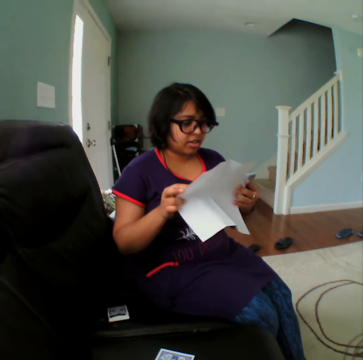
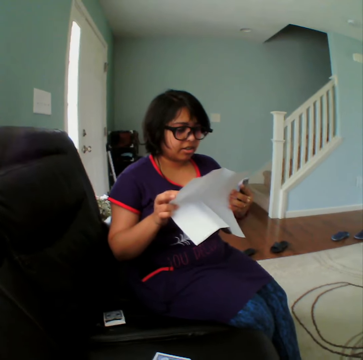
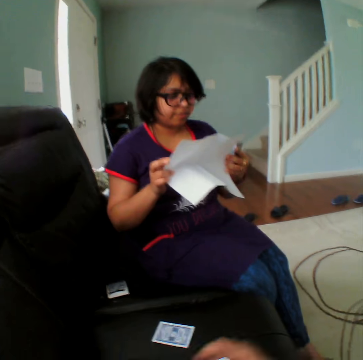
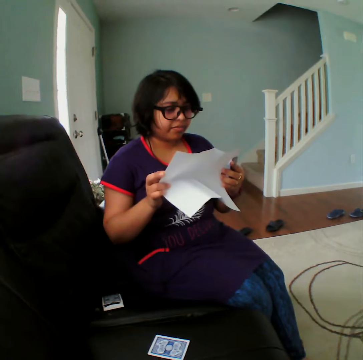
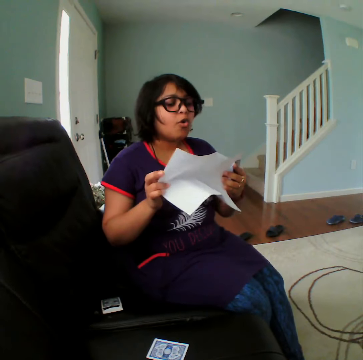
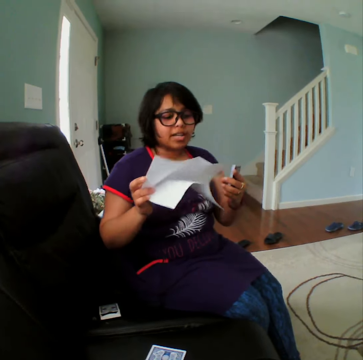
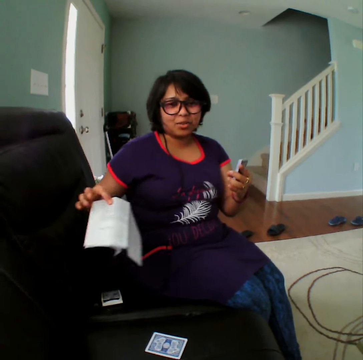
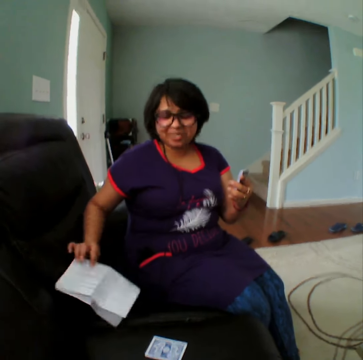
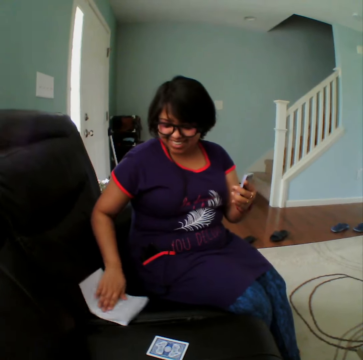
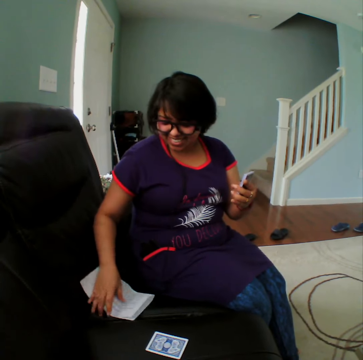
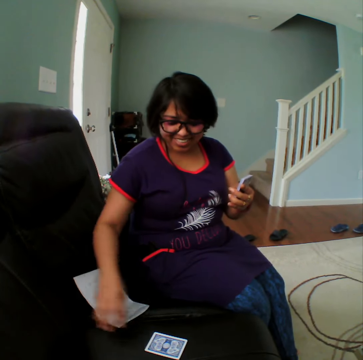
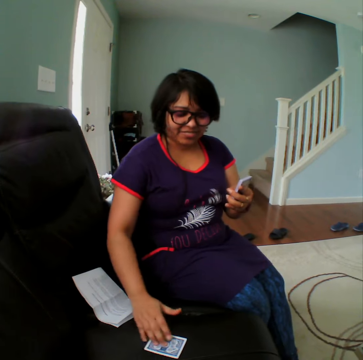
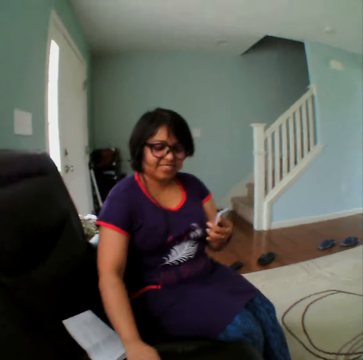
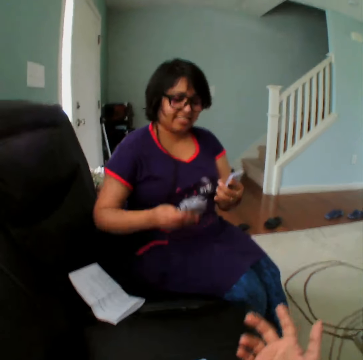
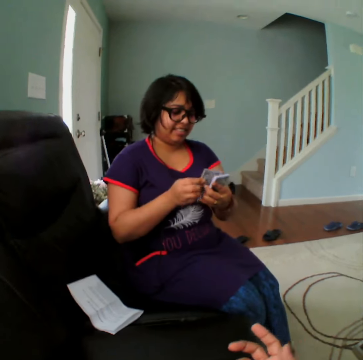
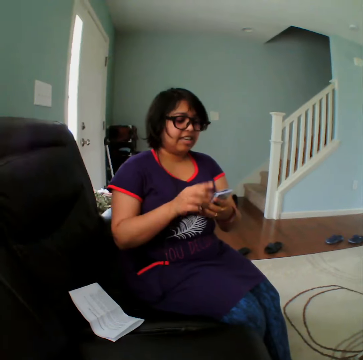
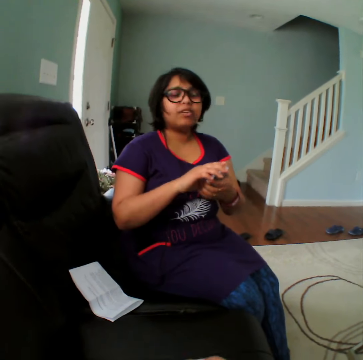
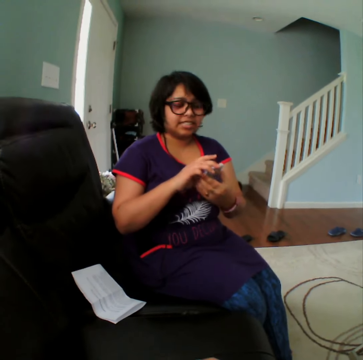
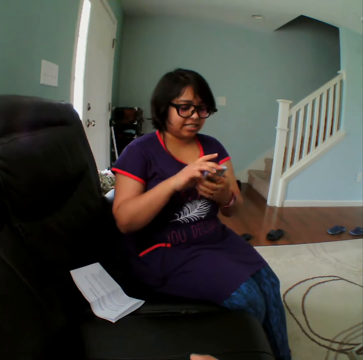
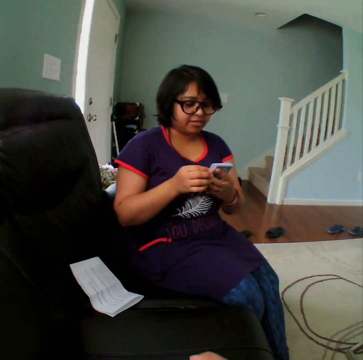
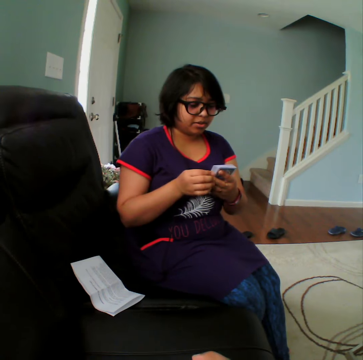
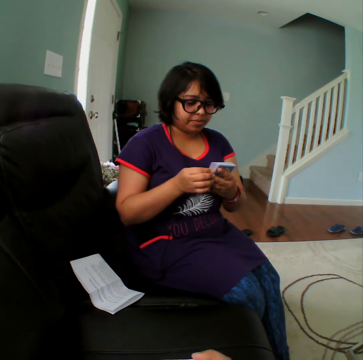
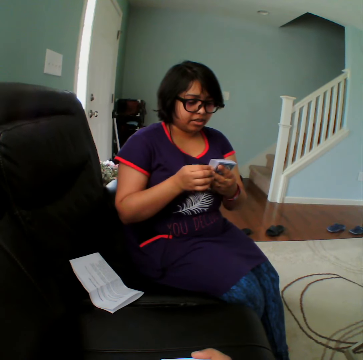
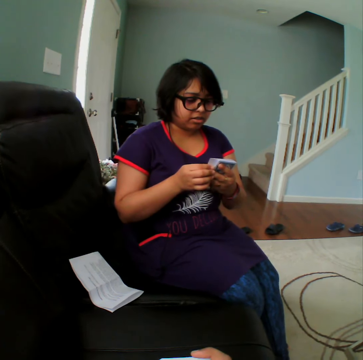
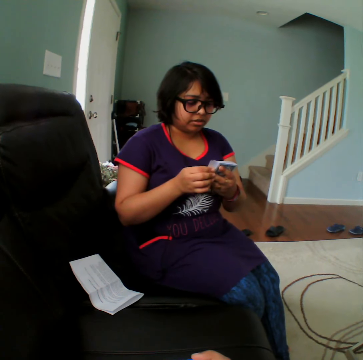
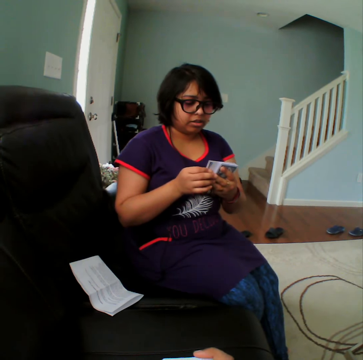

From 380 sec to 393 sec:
A person folds the instruction paper and places the paper in the couch. The person picks up the card and selects the card.

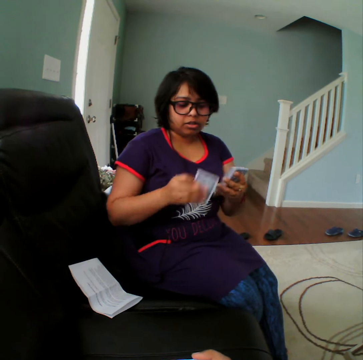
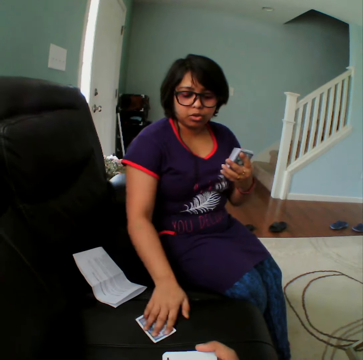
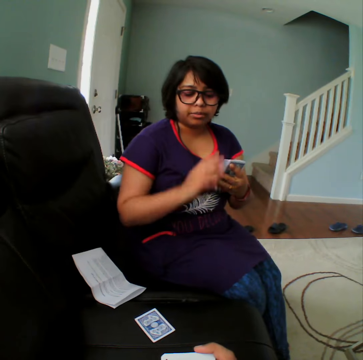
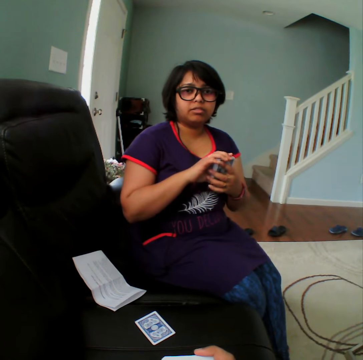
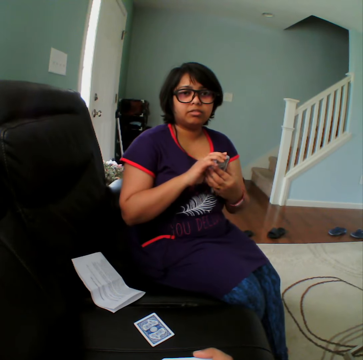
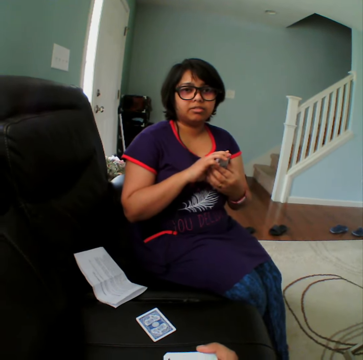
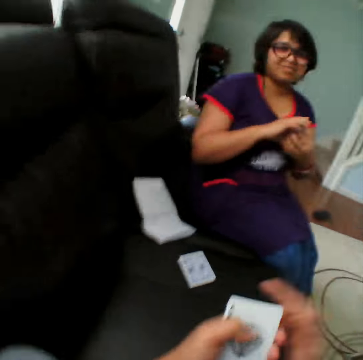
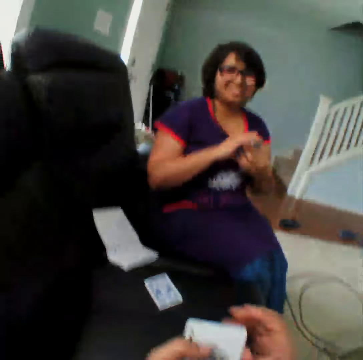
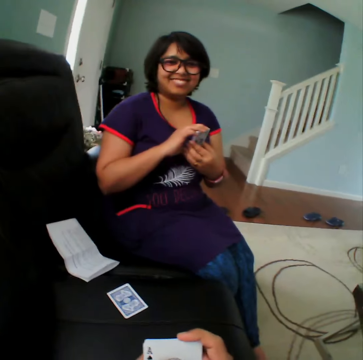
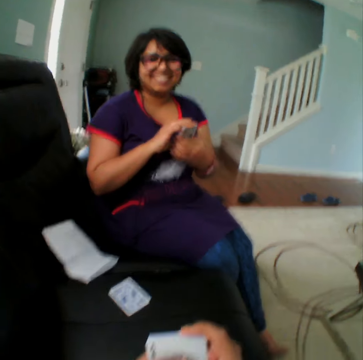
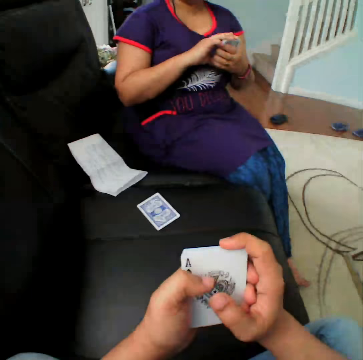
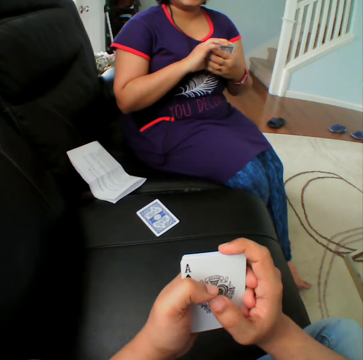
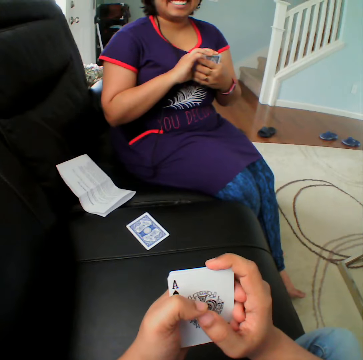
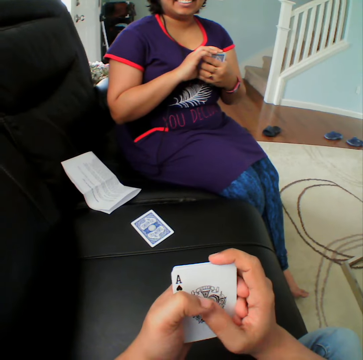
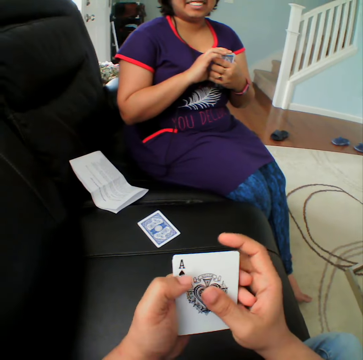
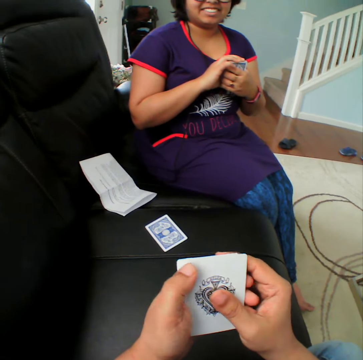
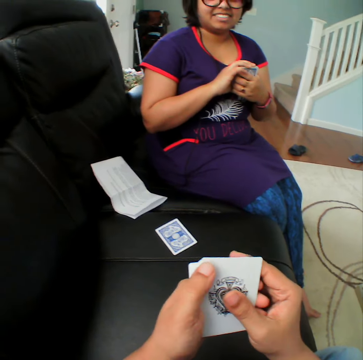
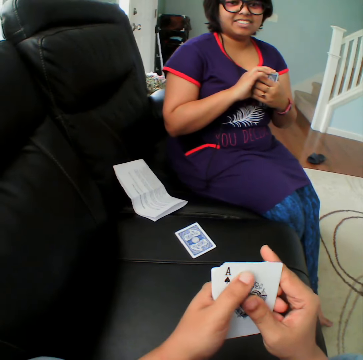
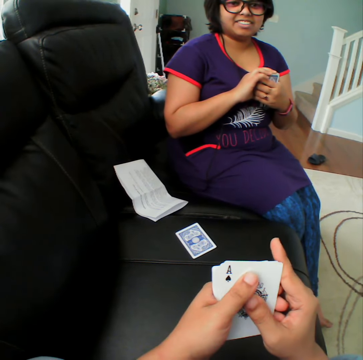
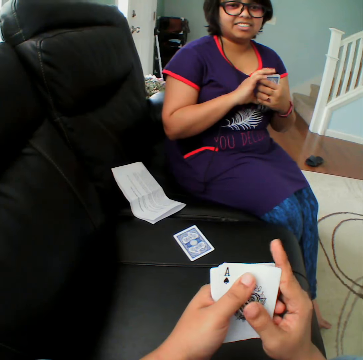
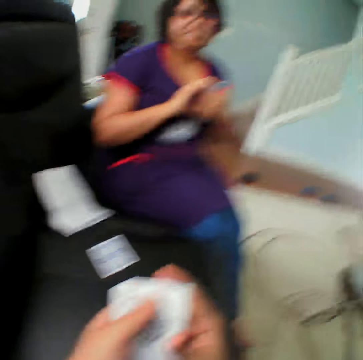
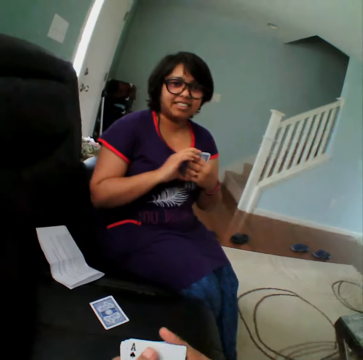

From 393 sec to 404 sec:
A woman places the card in the couch. The camera wearer converses with the woman.

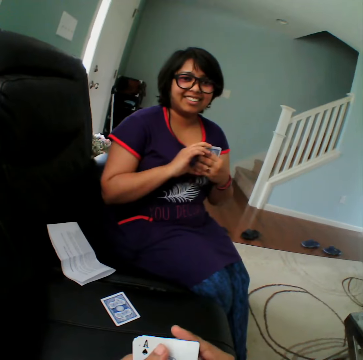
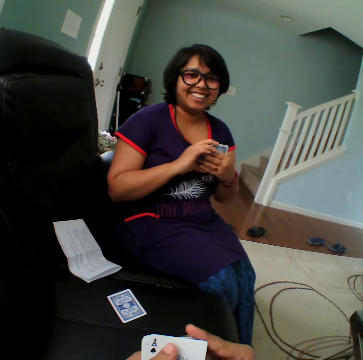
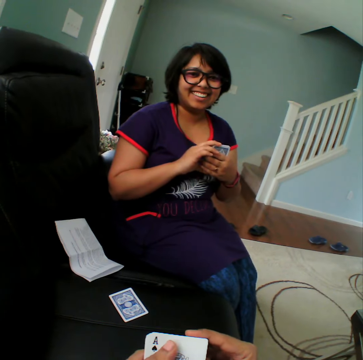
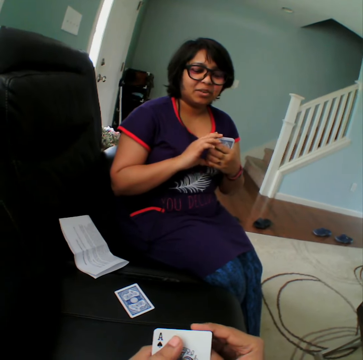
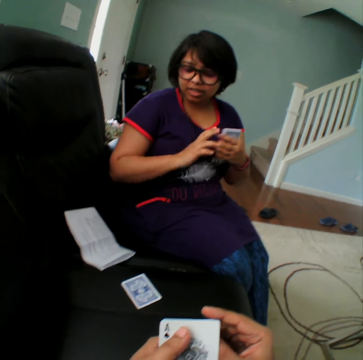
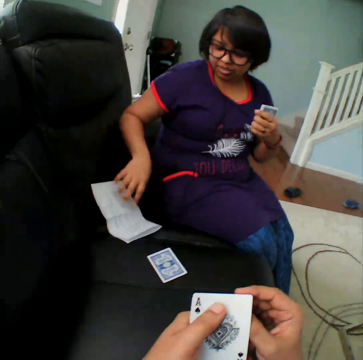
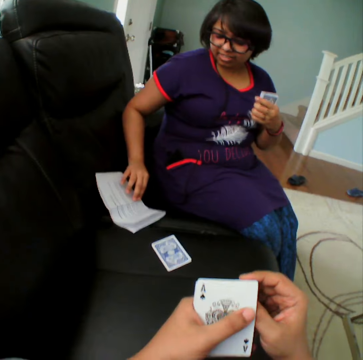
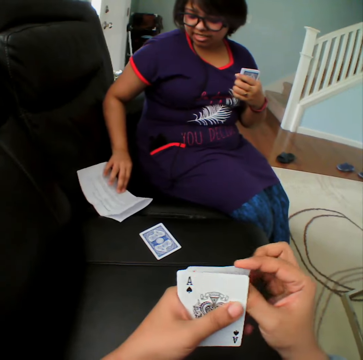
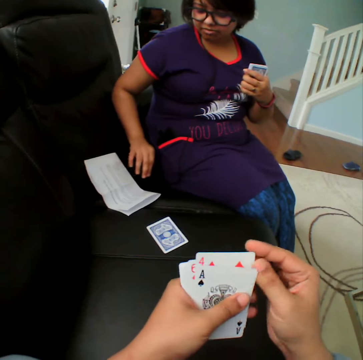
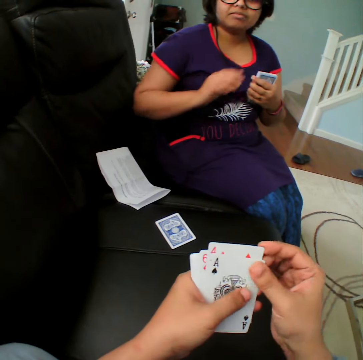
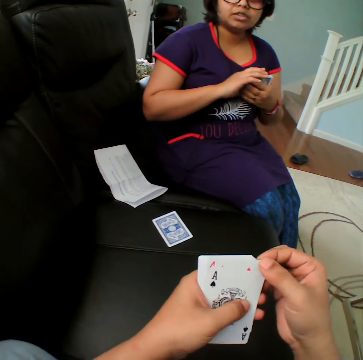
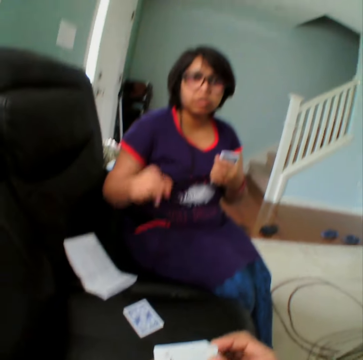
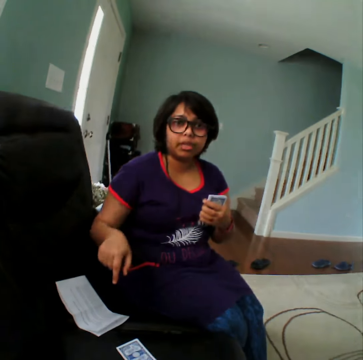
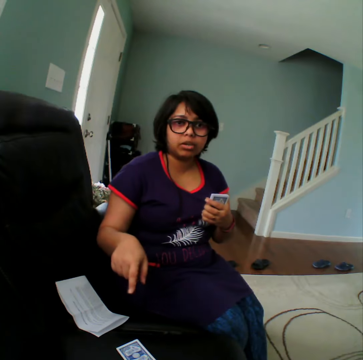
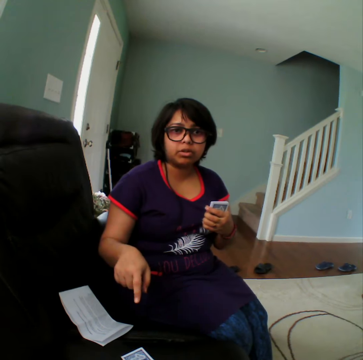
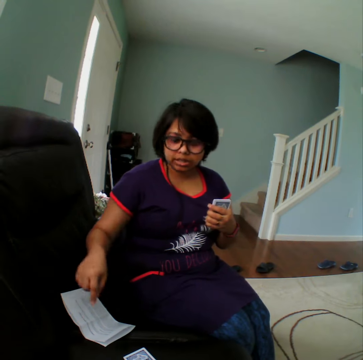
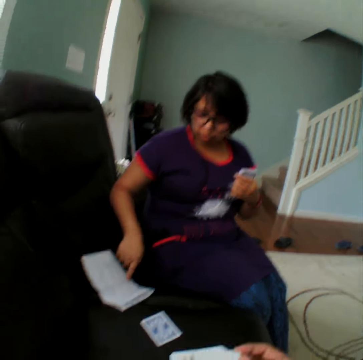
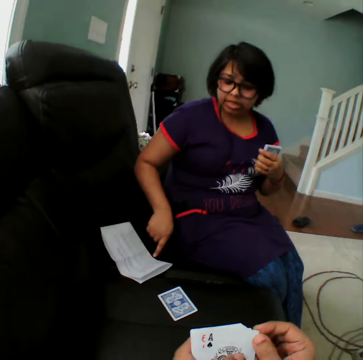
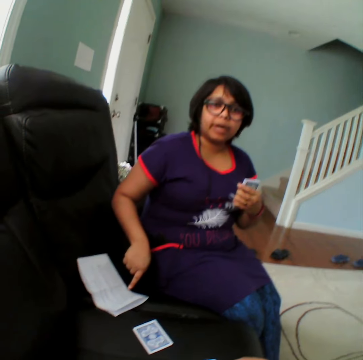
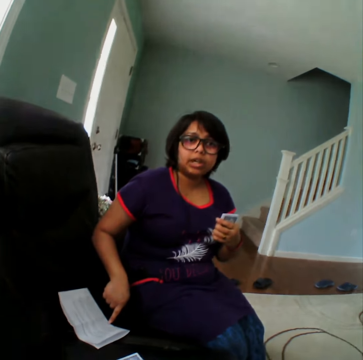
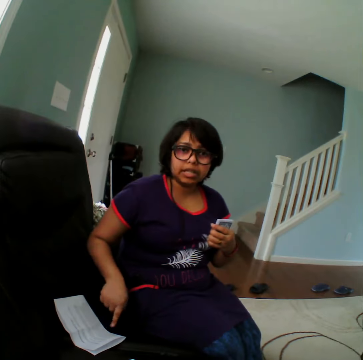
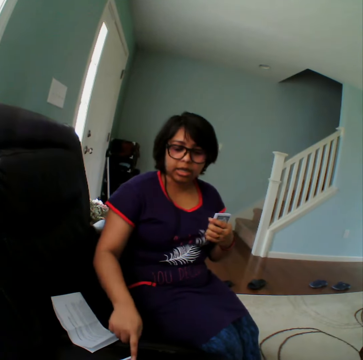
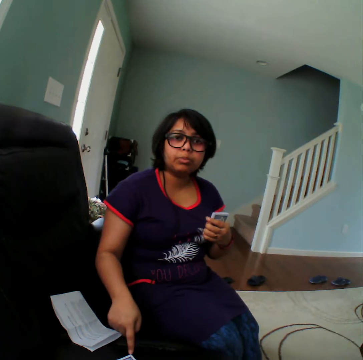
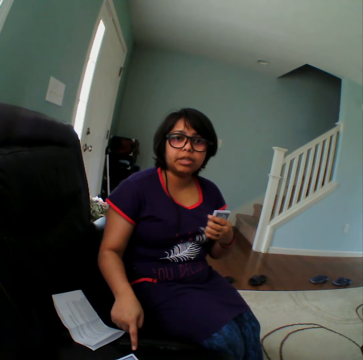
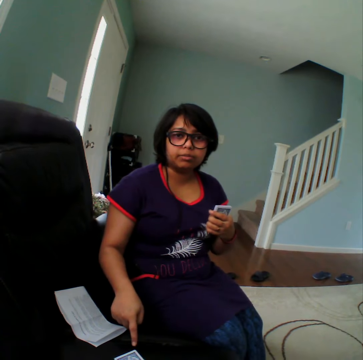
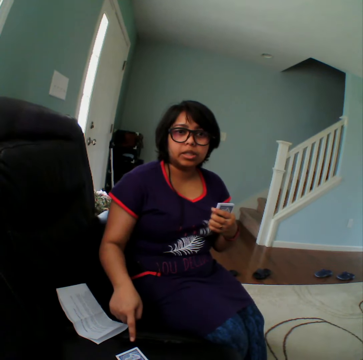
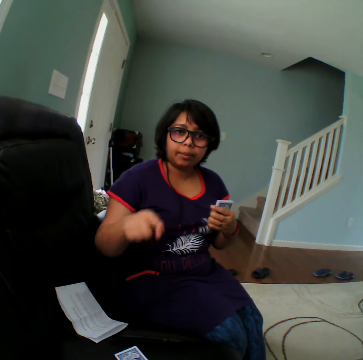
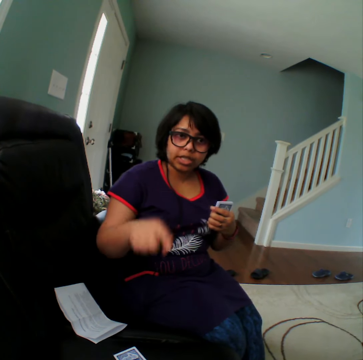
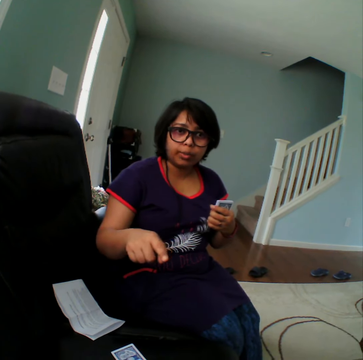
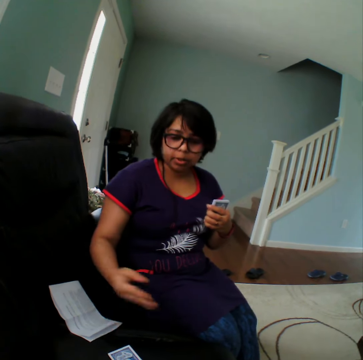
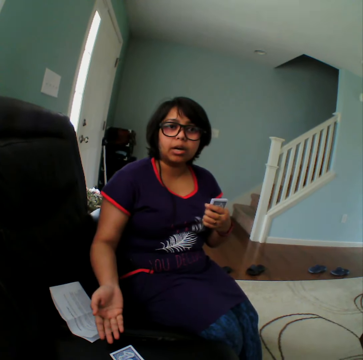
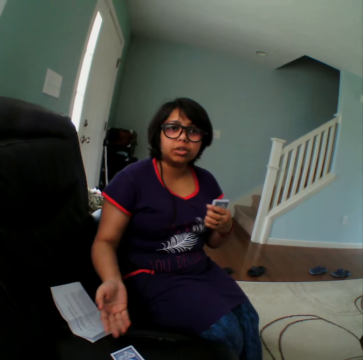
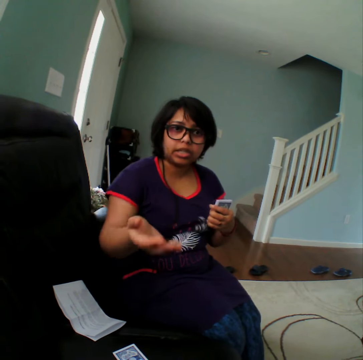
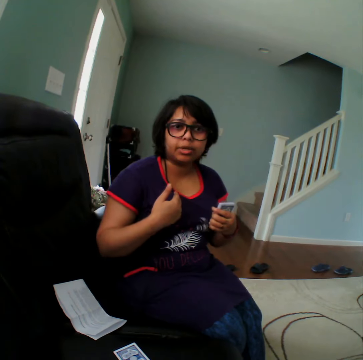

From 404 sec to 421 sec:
A woman touches the card. She picks up the instruction paper. The camera wearer converses with the woman.
